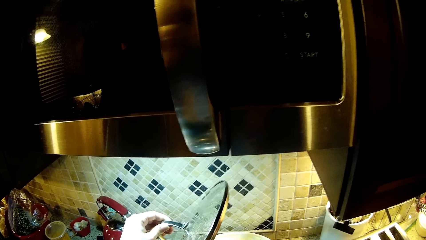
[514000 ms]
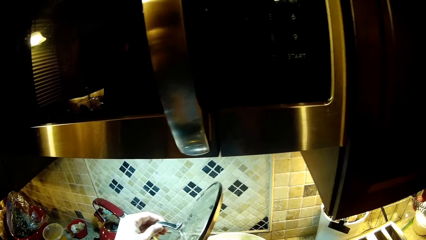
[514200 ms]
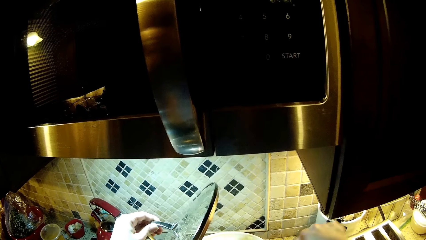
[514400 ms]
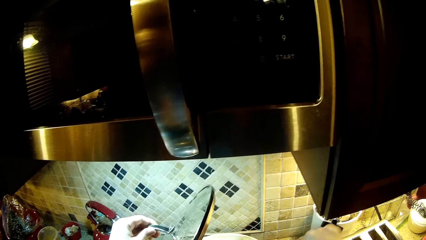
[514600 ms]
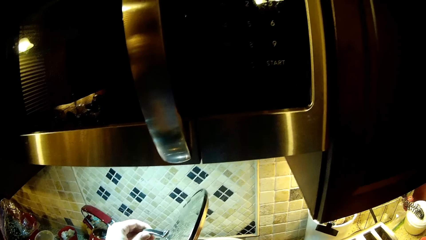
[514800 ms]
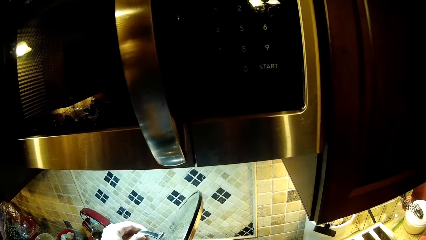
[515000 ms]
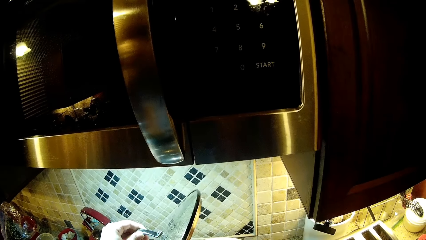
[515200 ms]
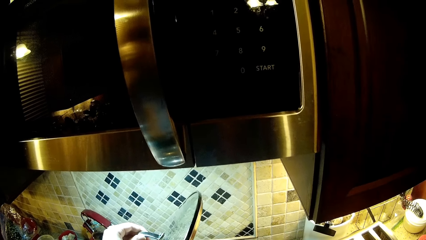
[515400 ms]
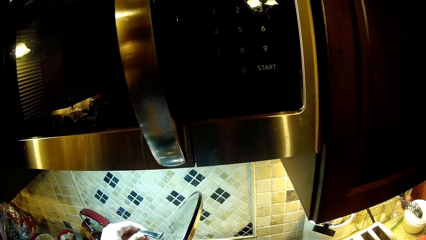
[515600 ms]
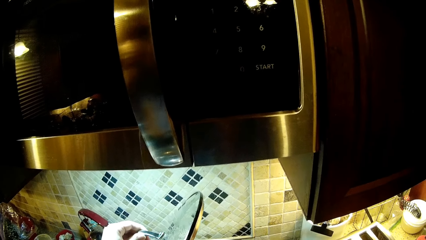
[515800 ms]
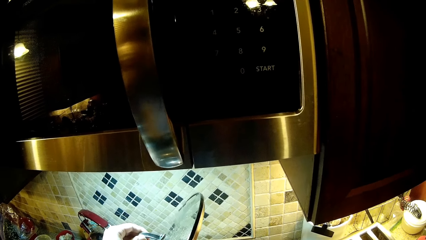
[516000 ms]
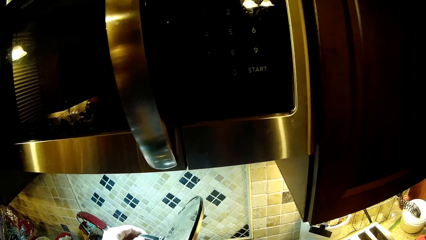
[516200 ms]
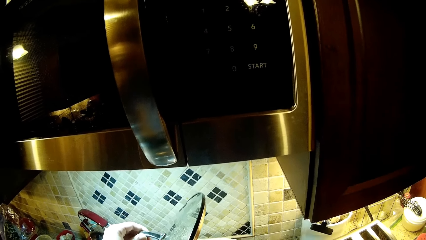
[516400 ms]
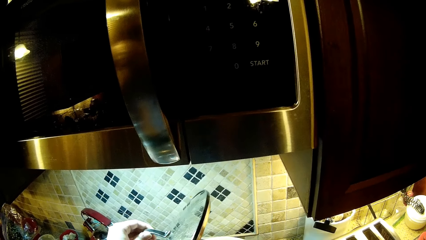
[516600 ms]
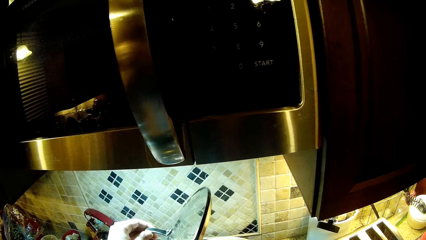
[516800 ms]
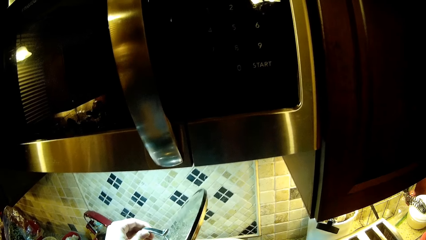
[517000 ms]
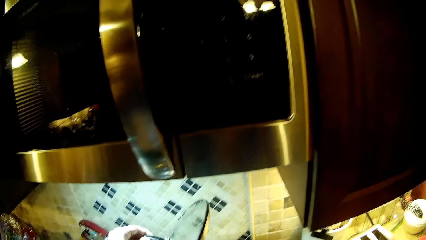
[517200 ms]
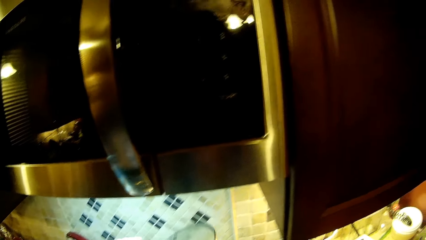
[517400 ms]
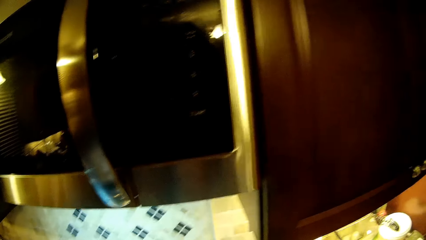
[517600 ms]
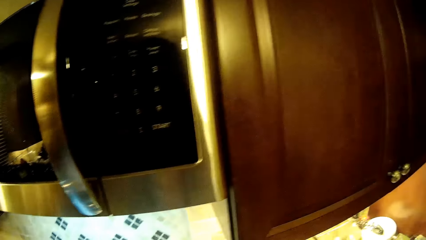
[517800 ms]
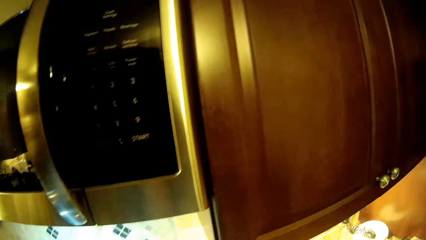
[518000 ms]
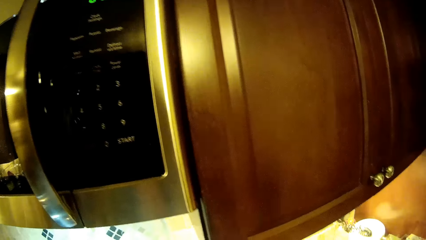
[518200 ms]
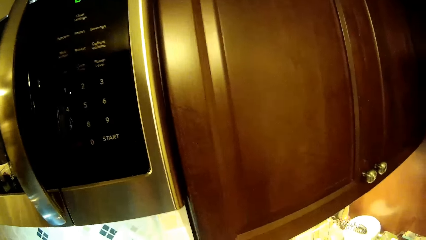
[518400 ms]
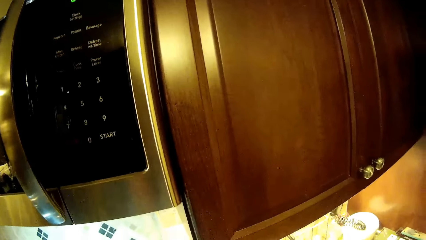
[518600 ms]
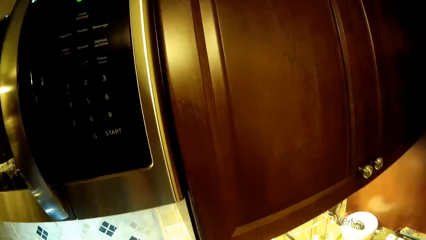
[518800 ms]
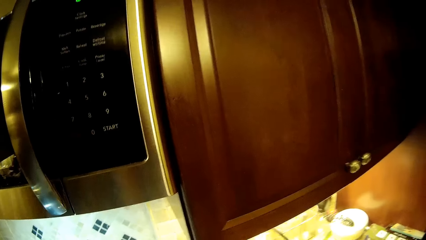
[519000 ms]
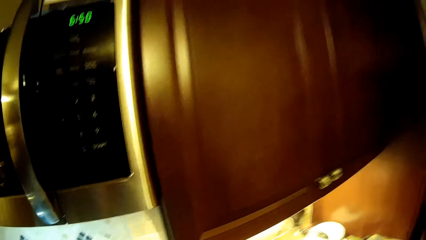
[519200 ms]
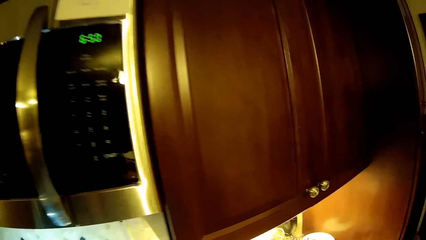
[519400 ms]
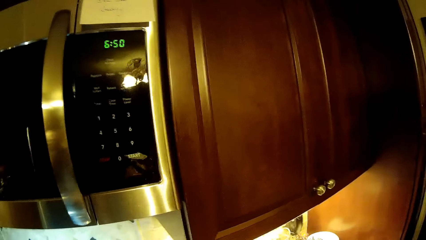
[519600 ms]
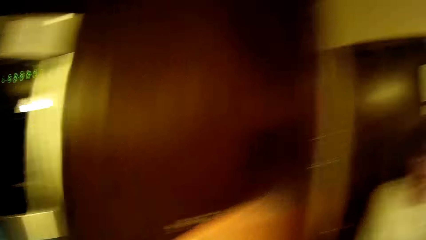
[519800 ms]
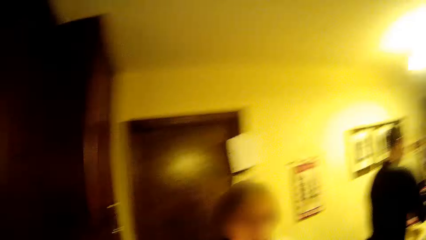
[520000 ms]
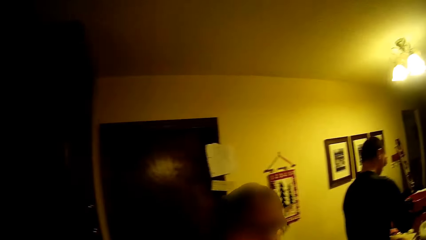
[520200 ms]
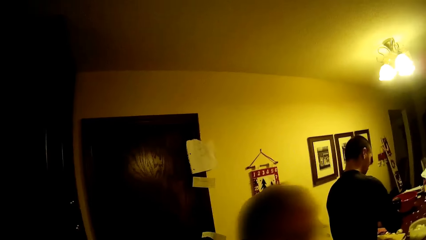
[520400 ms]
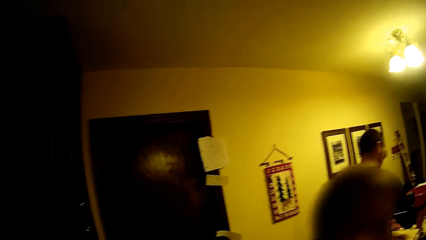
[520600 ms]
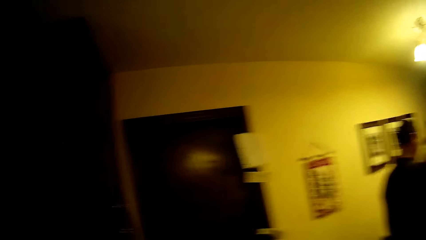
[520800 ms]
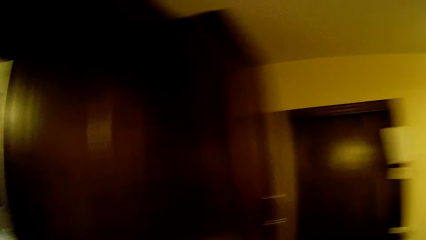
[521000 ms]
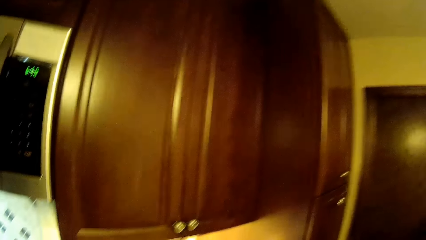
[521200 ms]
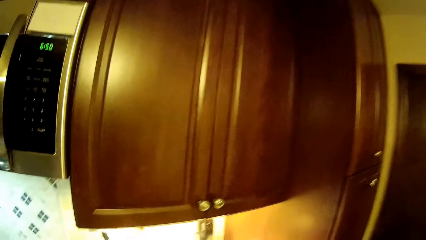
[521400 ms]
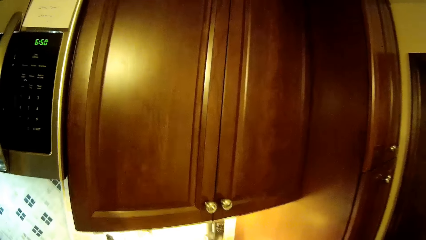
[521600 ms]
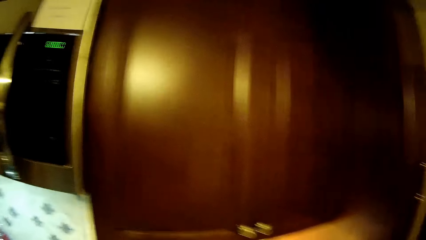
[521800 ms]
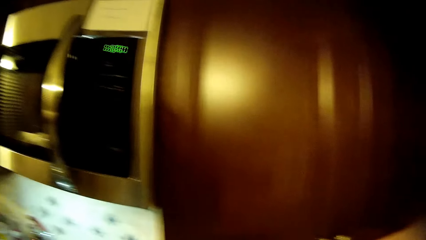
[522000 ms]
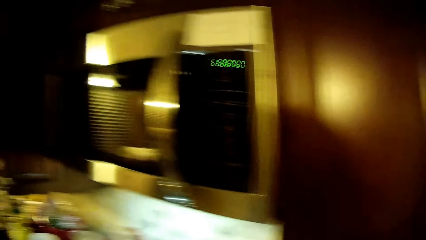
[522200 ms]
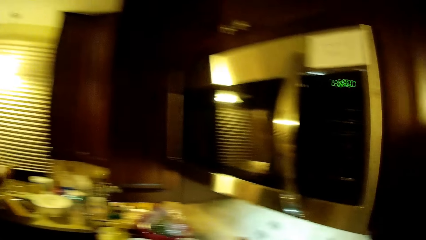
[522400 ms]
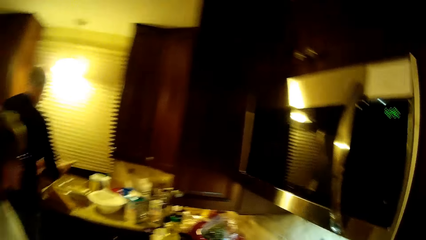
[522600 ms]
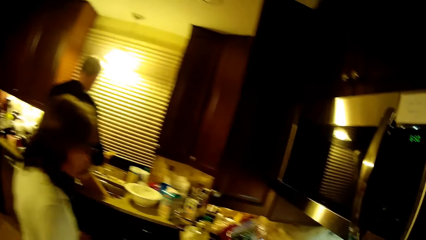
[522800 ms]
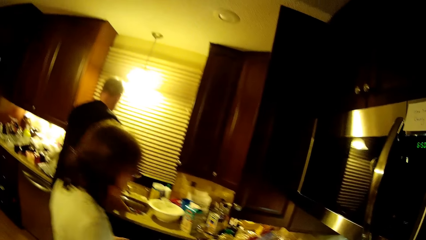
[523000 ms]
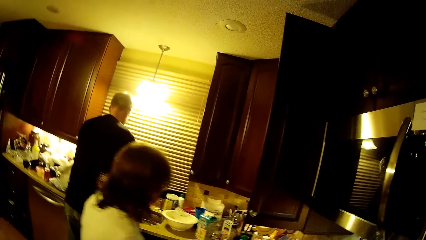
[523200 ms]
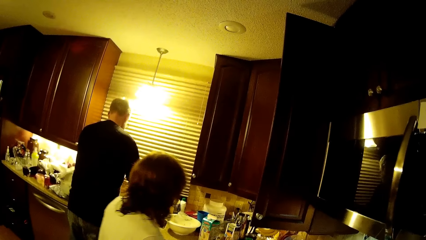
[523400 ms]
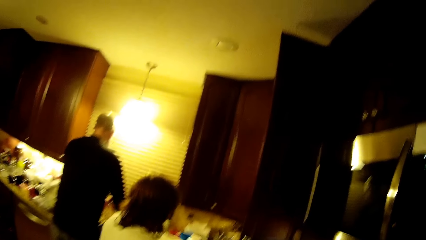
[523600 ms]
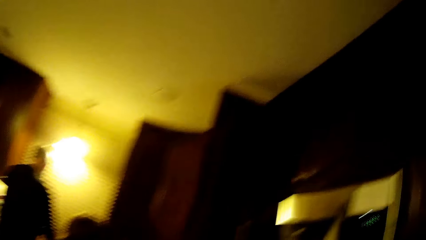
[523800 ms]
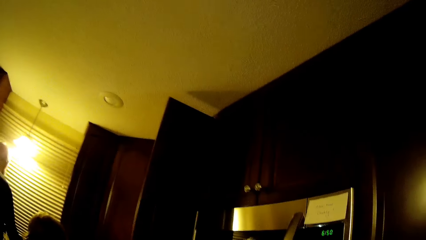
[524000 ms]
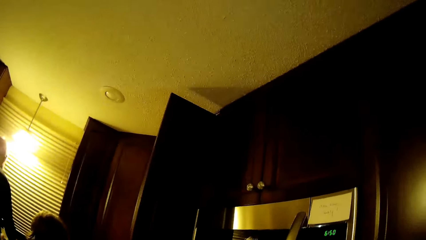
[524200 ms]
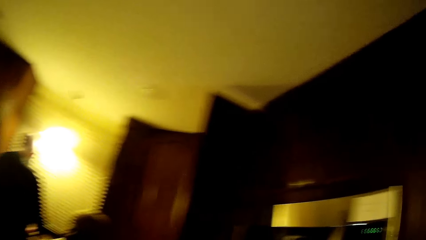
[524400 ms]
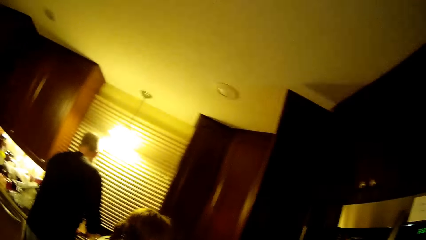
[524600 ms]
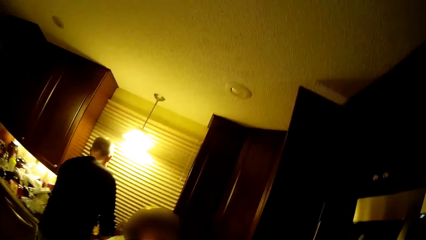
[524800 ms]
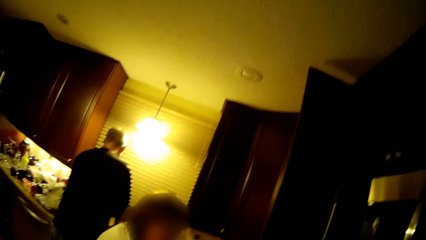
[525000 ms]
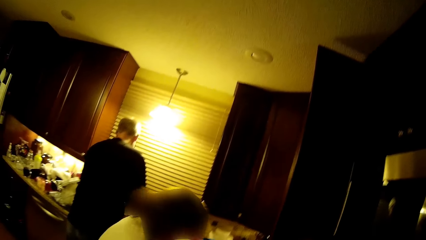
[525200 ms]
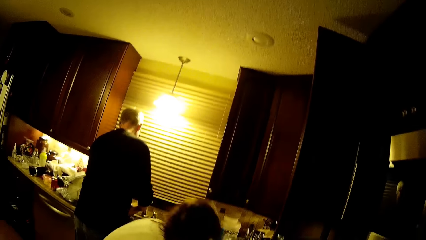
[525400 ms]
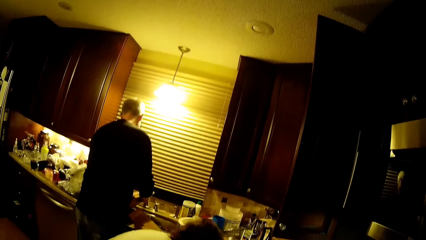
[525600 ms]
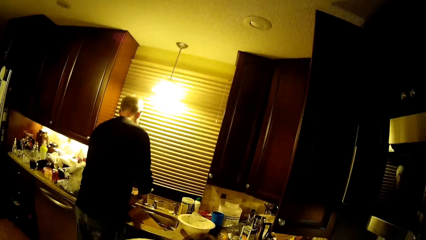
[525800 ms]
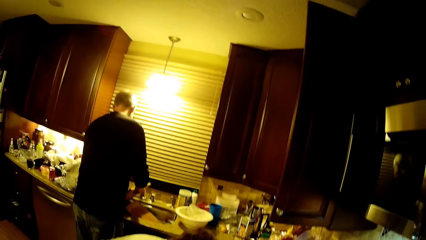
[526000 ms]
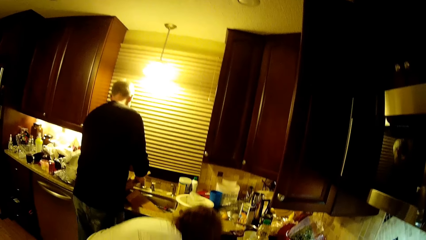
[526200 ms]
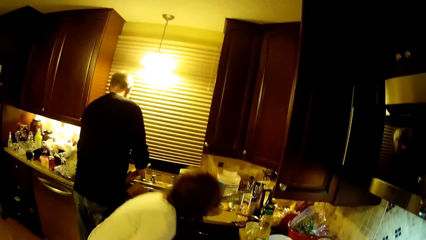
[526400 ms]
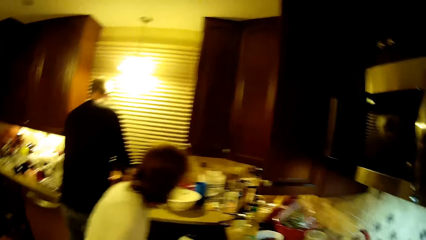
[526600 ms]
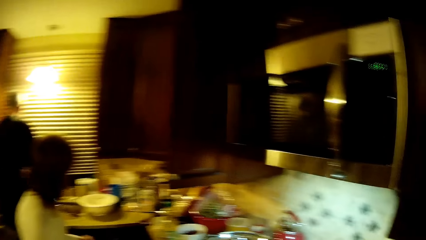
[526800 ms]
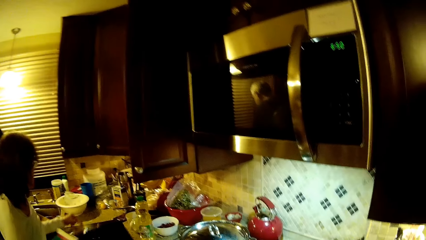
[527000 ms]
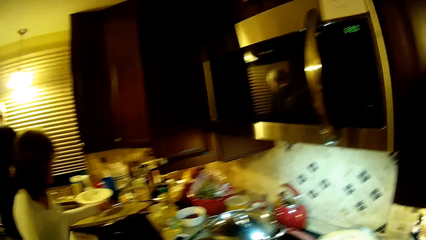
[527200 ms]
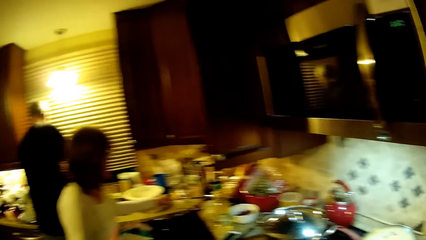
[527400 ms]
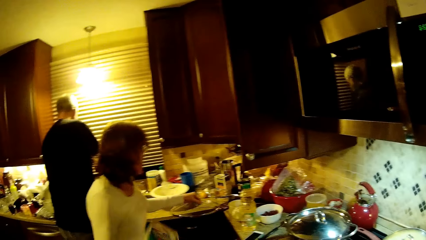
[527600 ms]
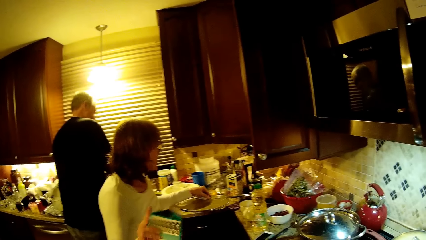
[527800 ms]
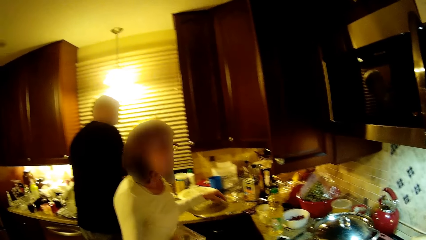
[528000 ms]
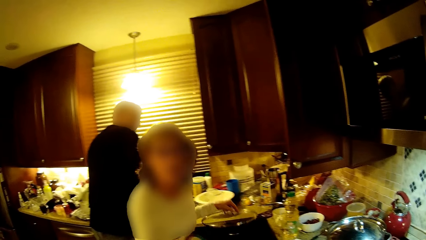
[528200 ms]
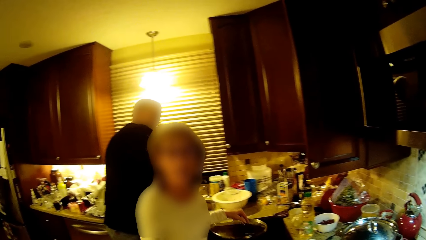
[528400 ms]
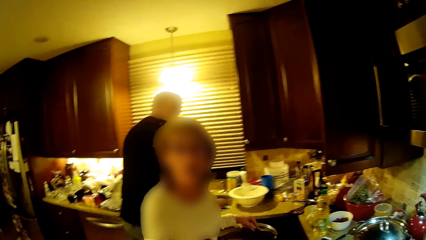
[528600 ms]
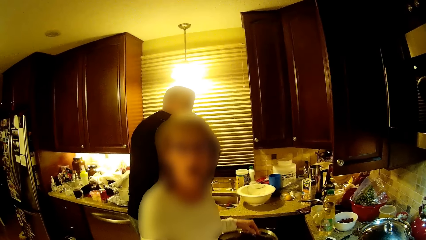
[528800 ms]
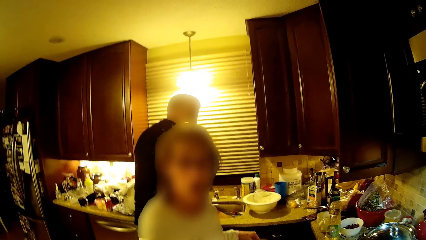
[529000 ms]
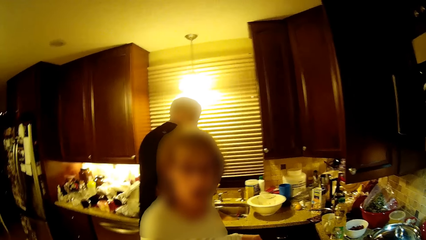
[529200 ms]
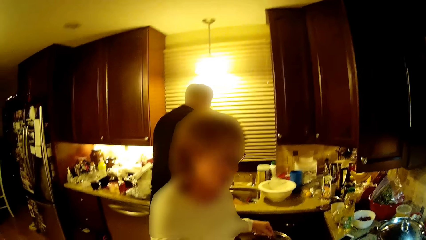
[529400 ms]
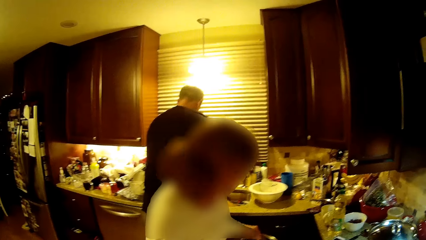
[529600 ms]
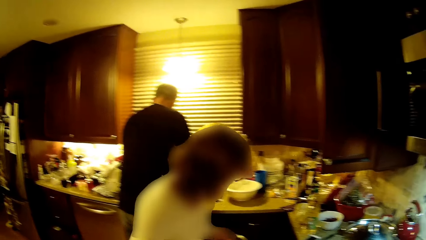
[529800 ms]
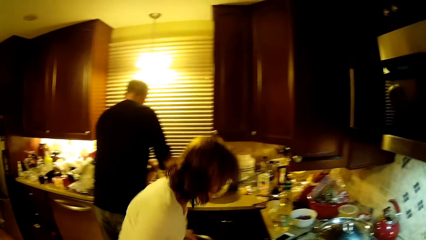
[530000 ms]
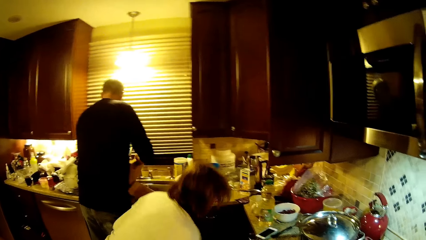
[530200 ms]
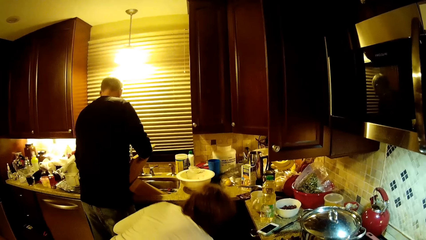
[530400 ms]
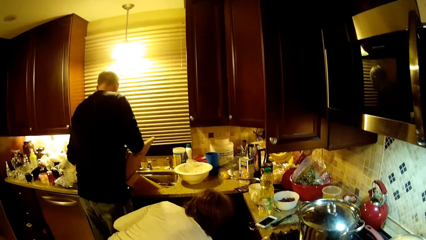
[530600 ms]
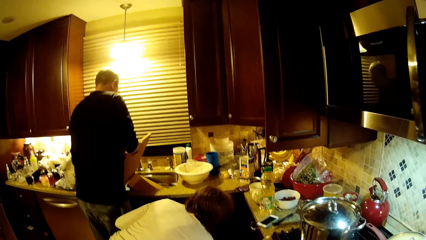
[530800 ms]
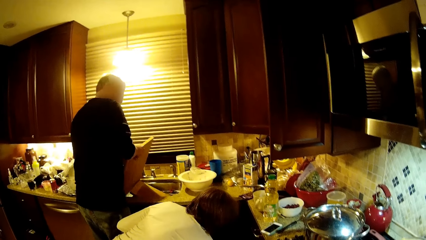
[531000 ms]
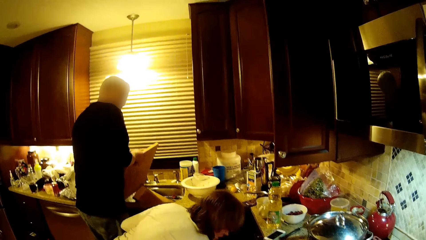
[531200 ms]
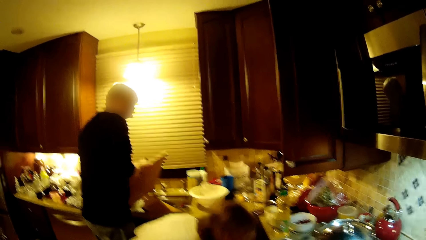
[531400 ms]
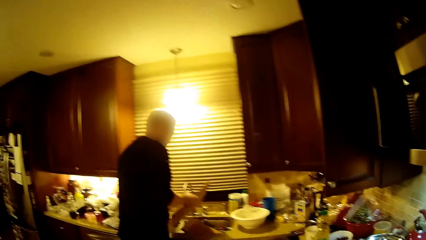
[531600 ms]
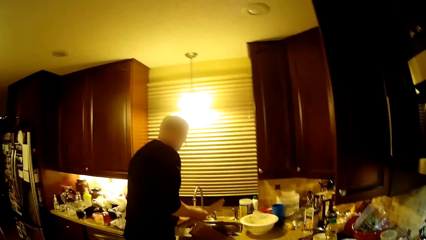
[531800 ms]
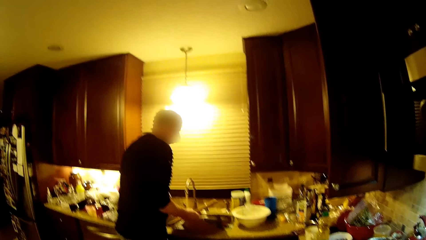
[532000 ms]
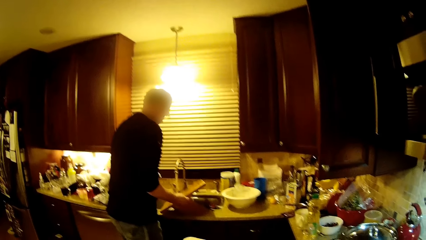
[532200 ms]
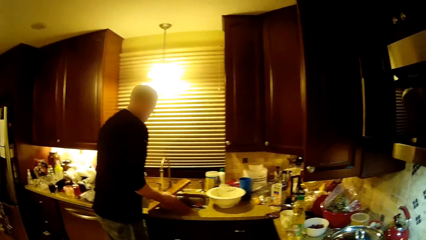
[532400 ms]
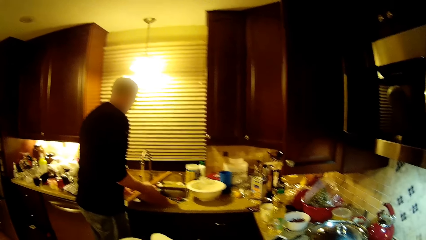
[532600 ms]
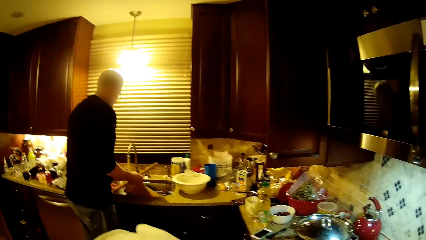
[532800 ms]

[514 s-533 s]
The camera wearer looks at the cabinet and looks around the kitchen. A woman walks. She squats on the floor. A man washes the chopping board. The woman picks up a lid, puts the lid down, holds the lid, and bends on the cabinet. The man holds the chopping board.
